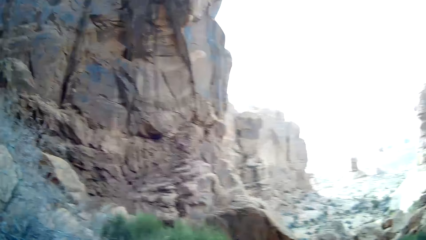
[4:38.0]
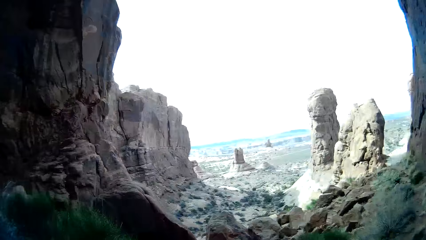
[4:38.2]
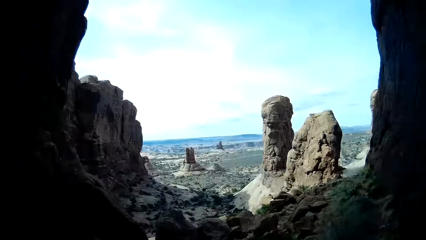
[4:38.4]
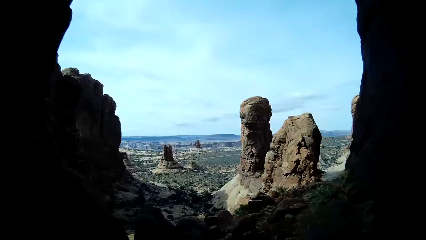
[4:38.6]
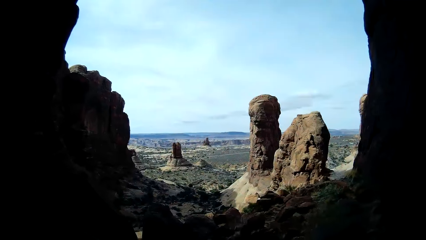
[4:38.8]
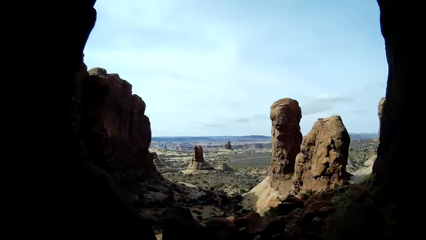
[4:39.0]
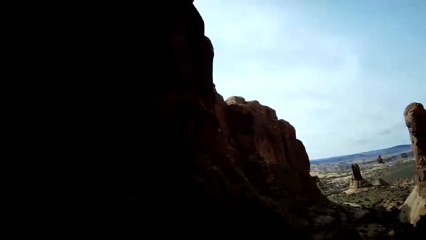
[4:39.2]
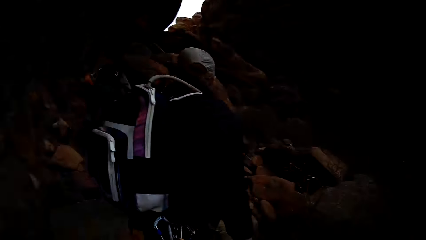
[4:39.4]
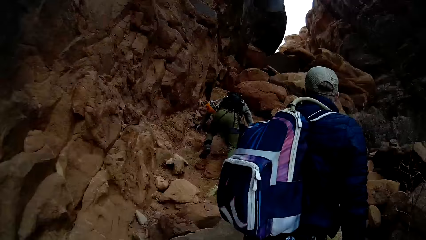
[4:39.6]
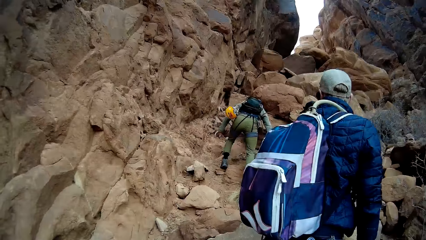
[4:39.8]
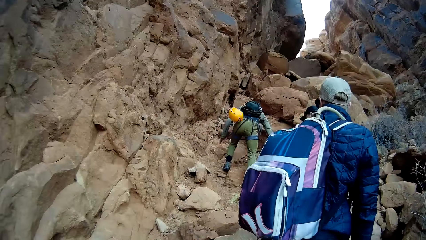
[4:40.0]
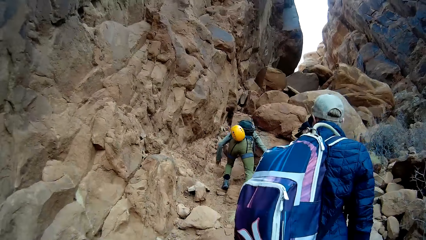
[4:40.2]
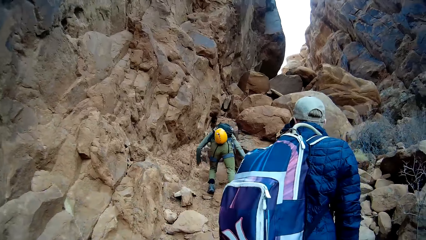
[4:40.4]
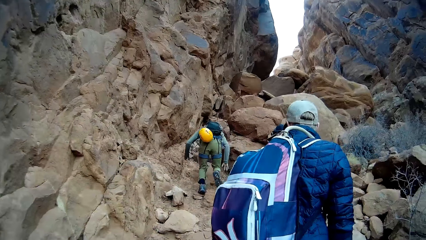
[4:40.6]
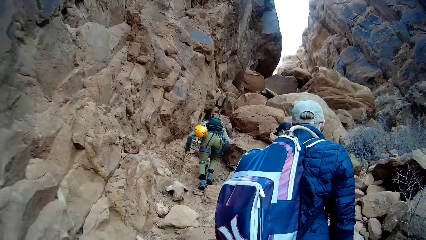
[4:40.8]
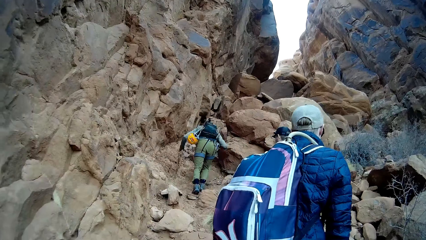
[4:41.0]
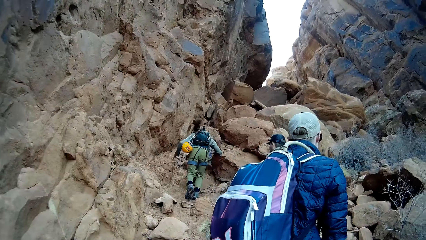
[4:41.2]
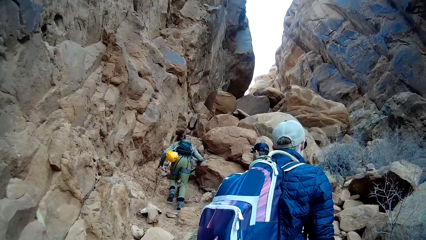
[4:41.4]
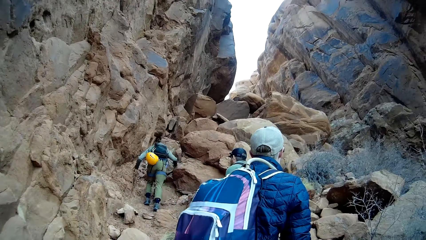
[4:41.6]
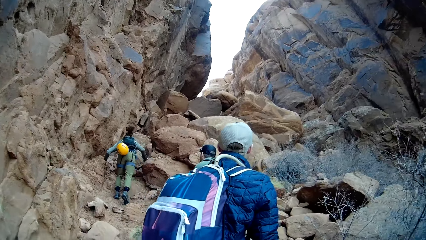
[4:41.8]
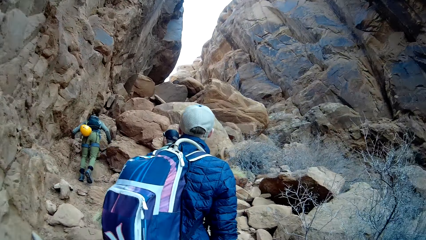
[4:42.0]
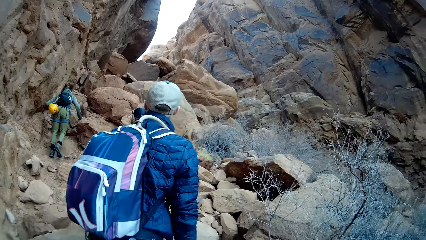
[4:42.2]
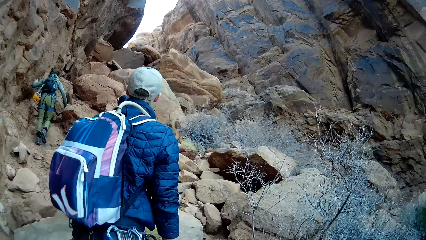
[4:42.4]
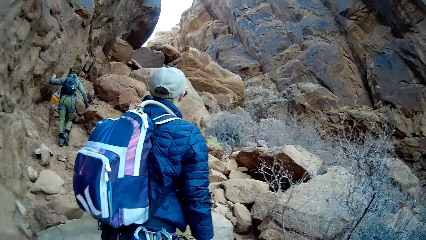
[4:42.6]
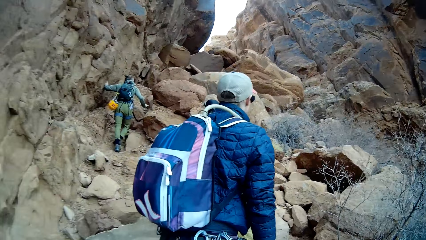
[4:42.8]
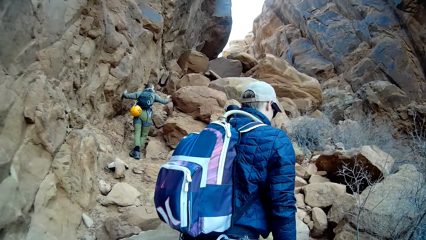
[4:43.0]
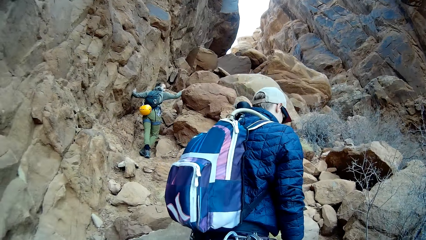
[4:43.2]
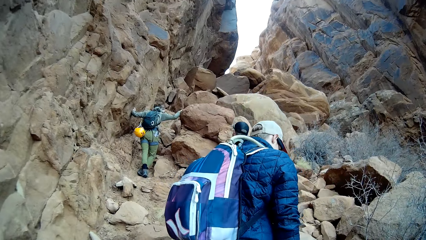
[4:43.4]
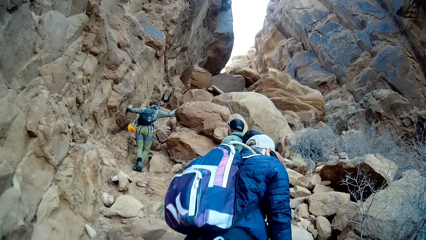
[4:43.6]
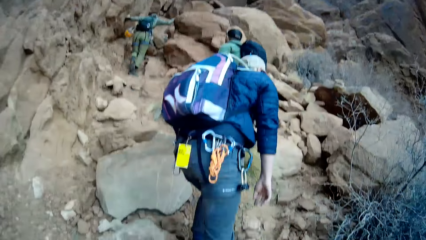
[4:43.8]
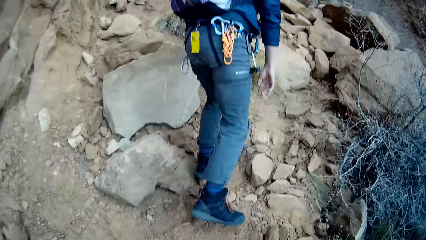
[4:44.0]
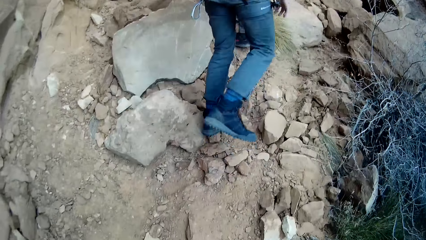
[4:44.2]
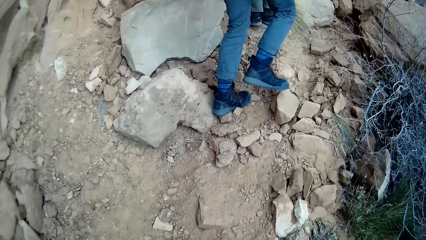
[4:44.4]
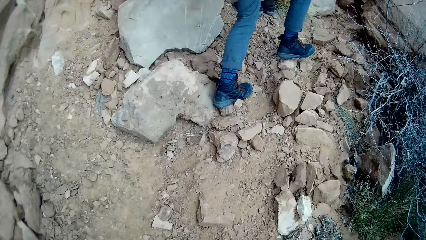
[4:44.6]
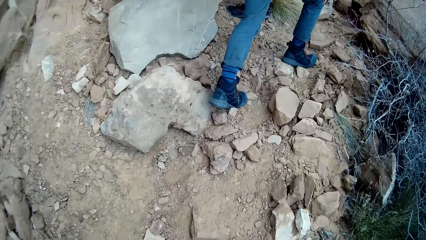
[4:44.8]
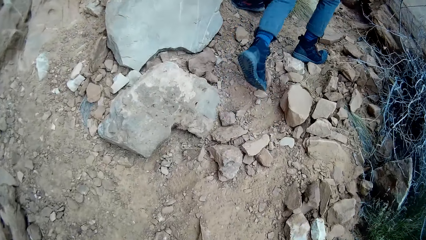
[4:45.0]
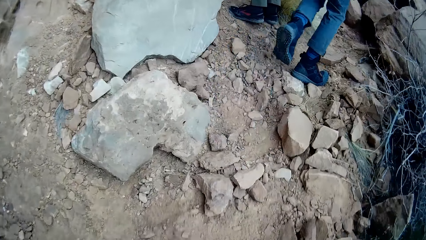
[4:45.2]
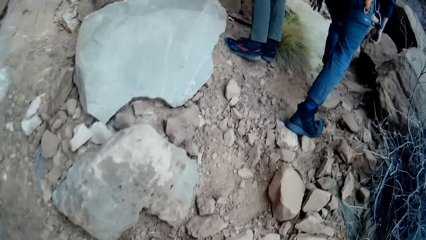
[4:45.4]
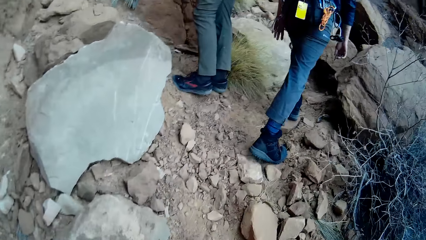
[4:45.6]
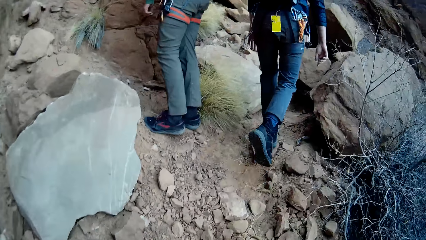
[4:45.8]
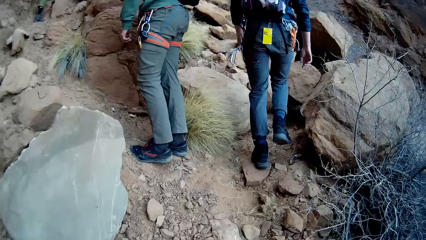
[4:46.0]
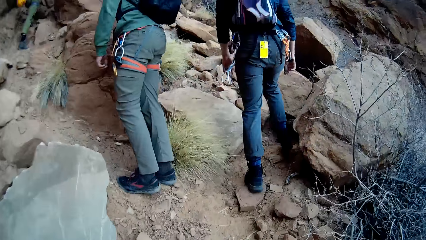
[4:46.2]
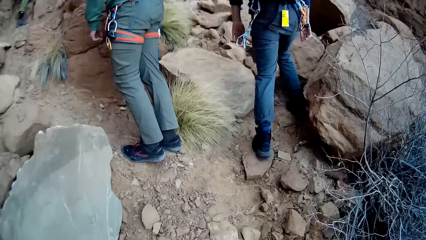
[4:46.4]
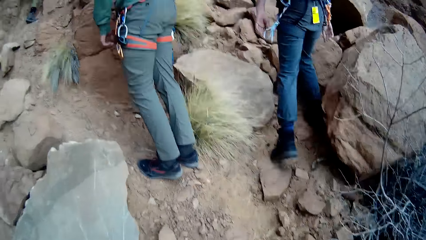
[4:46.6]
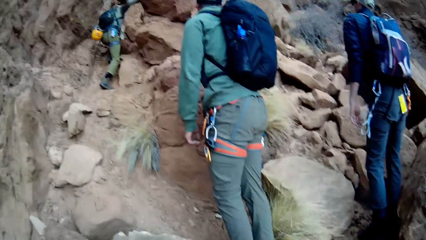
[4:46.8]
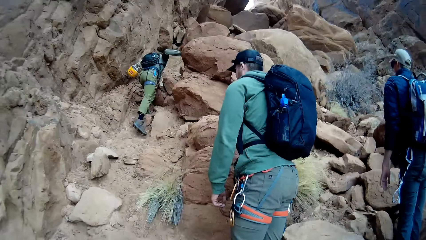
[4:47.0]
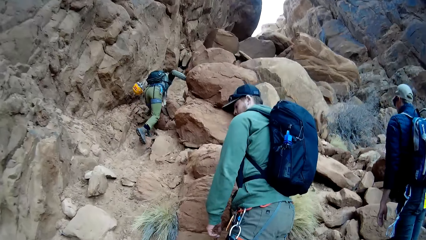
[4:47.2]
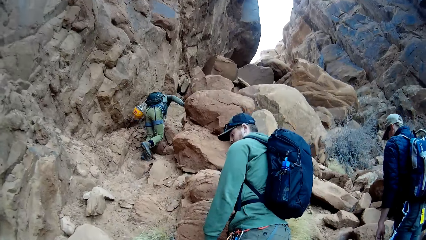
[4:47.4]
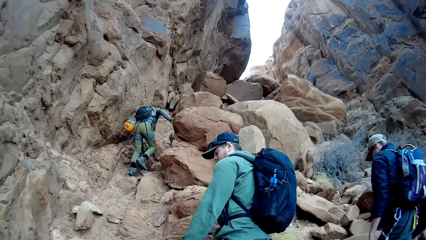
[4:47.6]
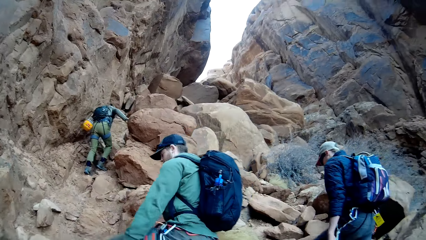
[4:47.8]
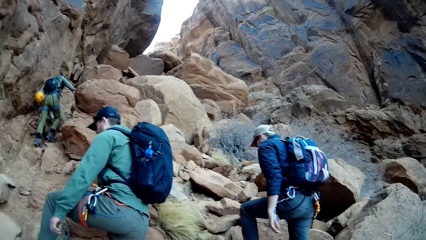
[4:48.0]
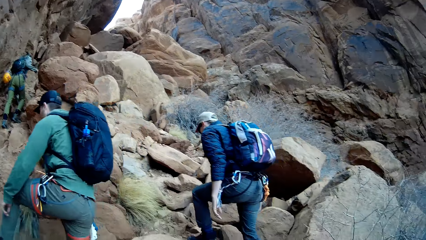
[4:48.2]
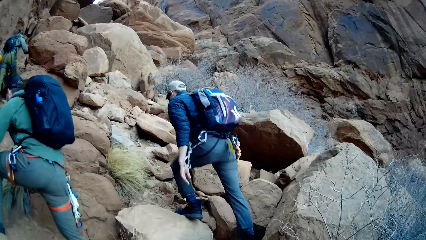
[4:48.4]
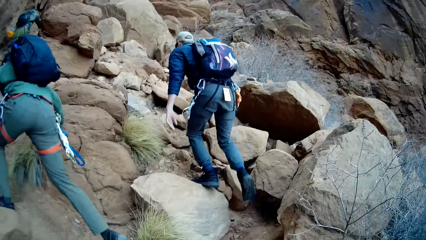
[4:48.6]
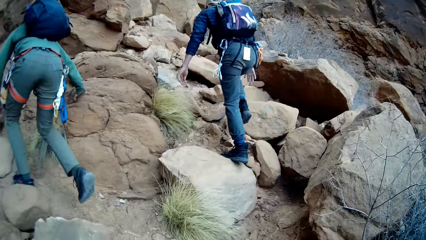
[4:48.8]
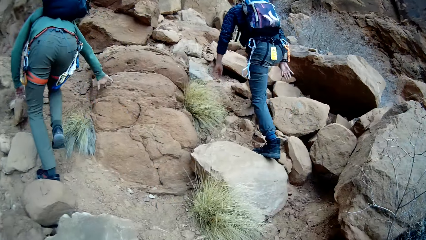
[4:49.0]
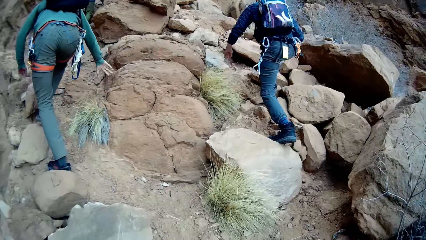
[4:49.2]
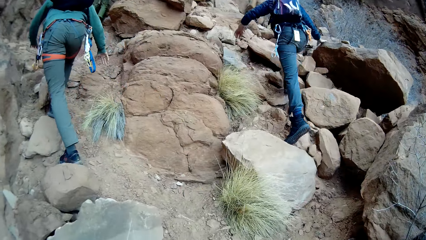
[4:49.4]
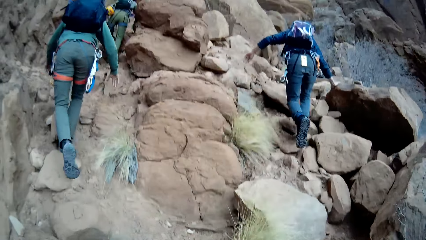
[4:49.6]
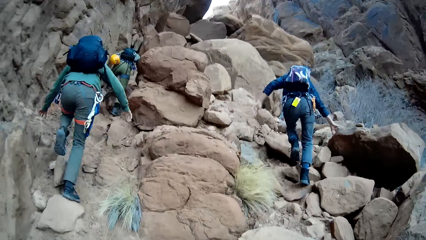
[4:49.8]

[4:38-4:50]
The camera wearer turns to the right. A person climbs the mountain. The camera wearer walks towards a man. They look around. They observe the man.

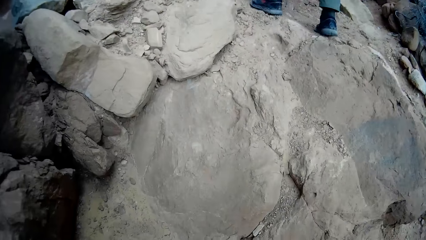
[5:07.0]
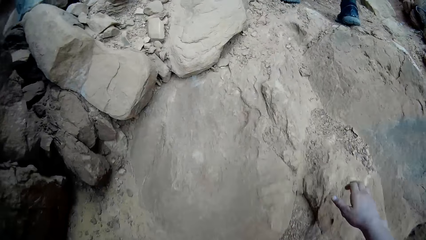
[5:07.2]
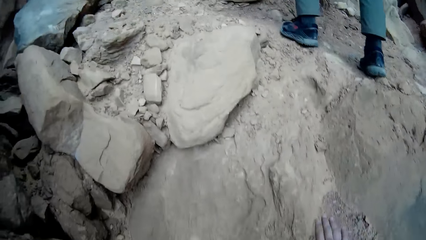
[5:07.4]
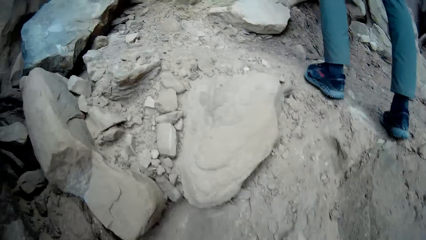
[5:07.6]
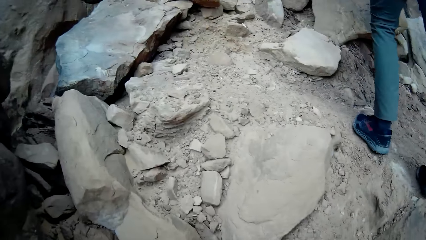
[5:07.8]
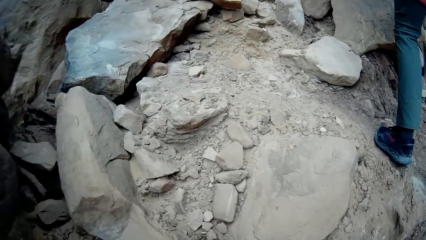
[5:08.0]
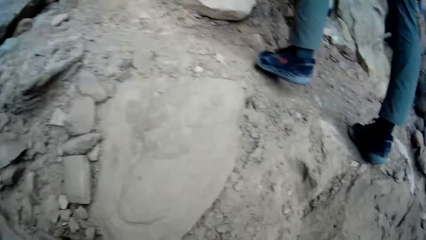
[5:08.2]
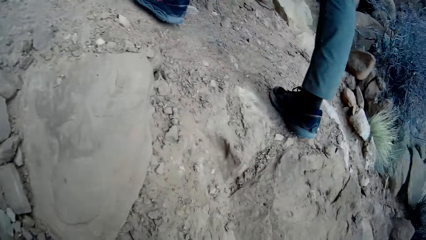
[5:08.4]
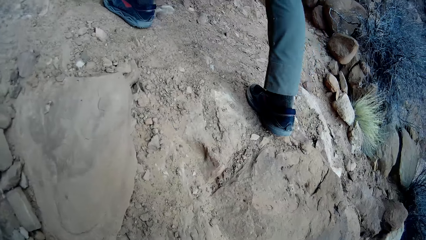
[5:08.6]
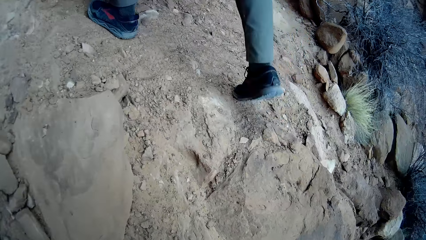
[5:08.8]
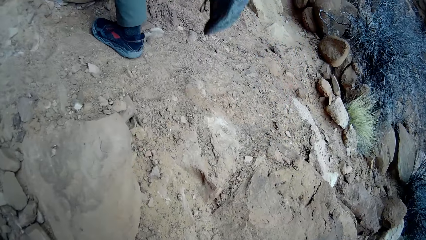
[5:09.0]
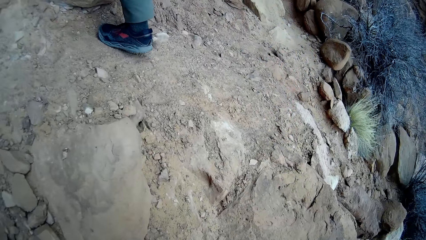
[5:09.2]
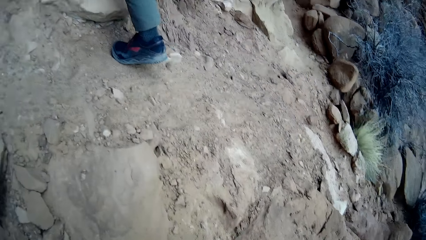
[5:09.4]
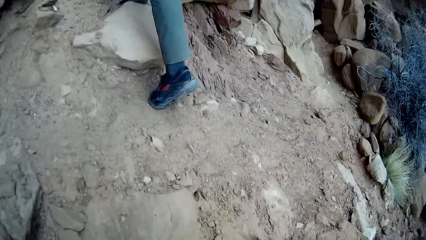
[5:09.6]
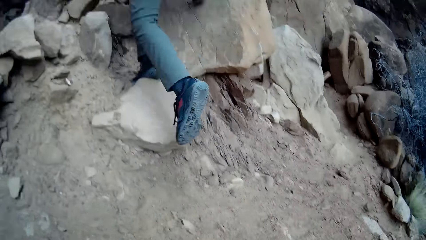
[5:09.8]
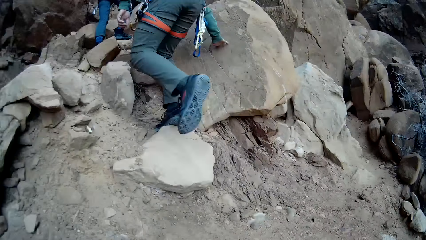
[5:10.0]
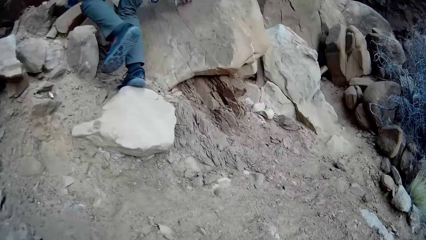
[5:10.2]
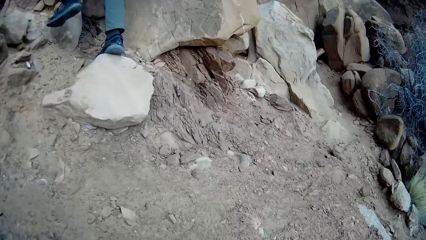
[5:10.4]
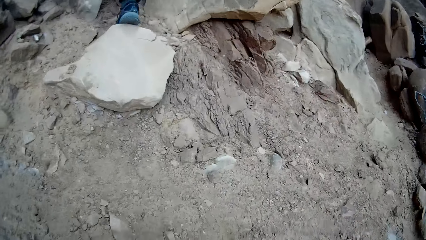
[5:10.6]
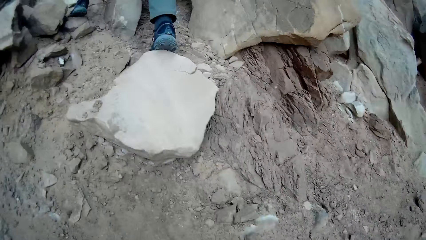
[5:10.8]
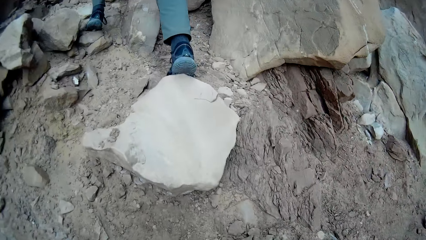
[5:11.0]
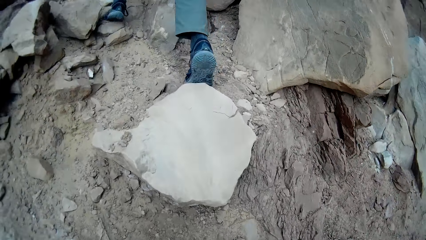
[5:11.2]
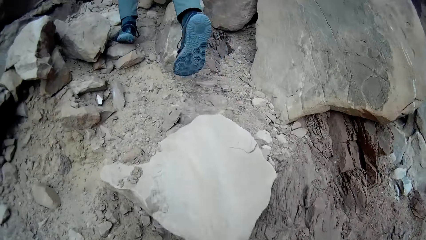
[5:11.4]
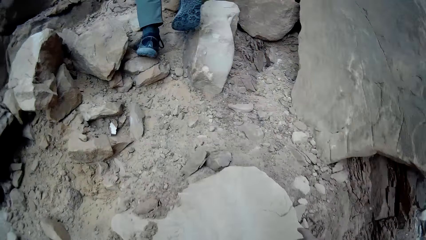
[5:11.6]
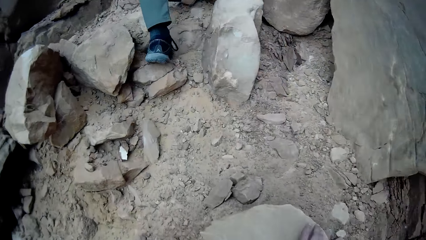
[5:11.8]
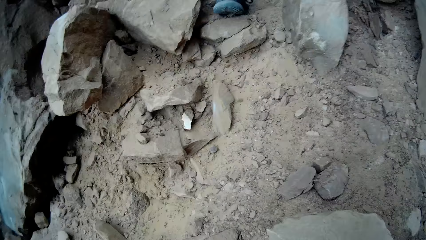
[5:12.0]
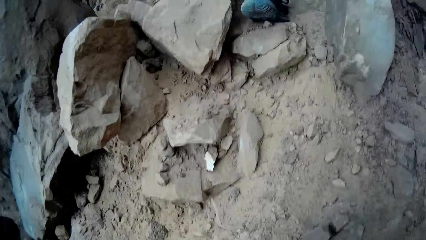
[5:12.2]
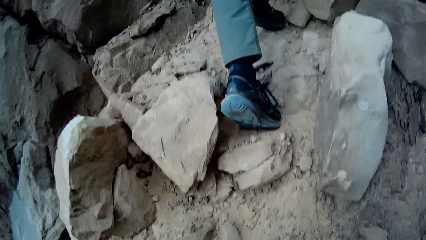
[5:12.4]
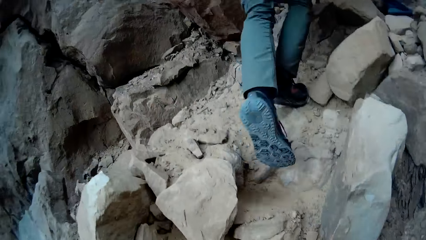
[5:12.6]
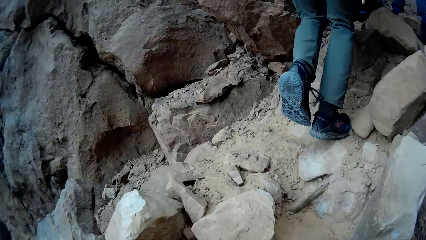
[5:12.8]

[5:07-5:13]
The camera wearer places his right hand on the rock. He walks towards a man.
